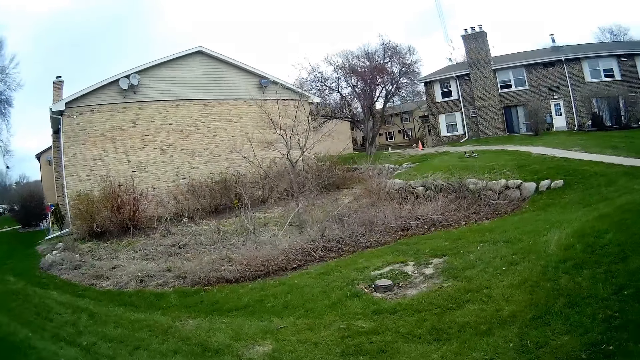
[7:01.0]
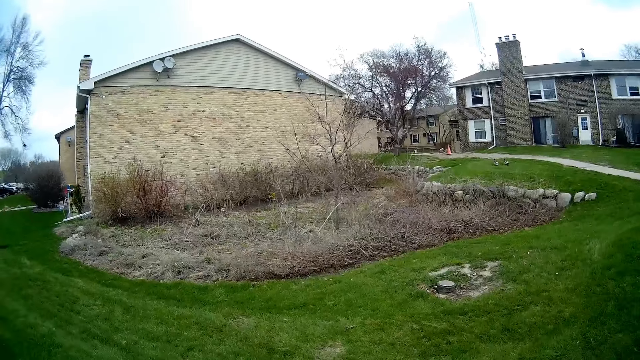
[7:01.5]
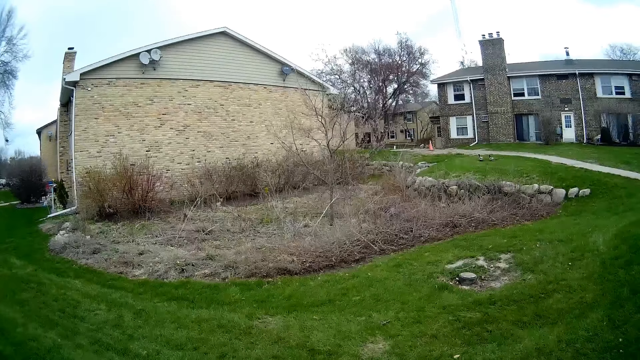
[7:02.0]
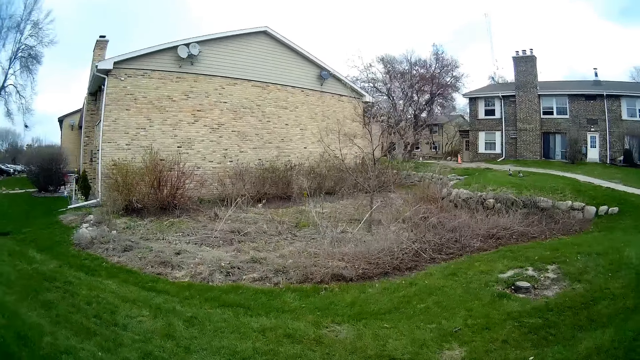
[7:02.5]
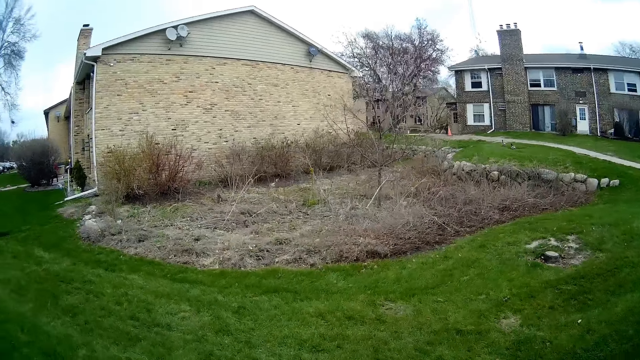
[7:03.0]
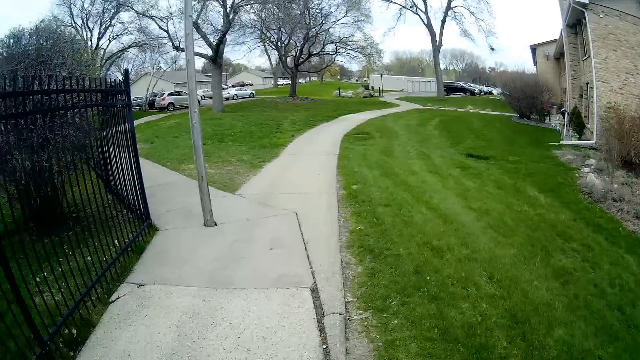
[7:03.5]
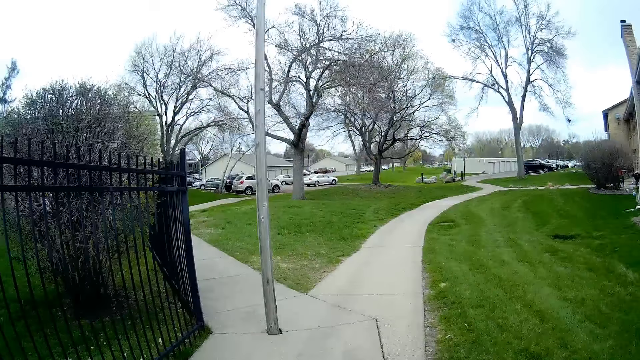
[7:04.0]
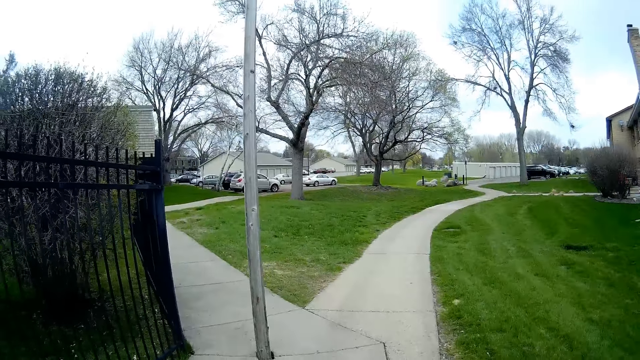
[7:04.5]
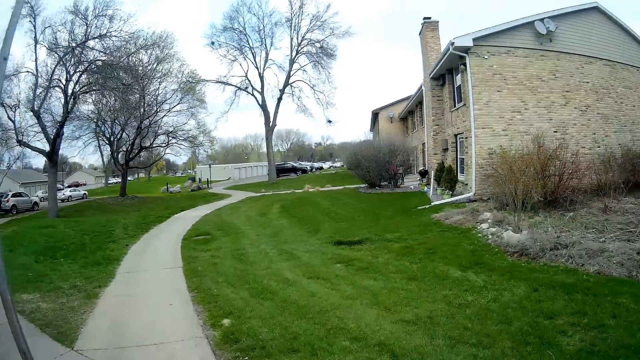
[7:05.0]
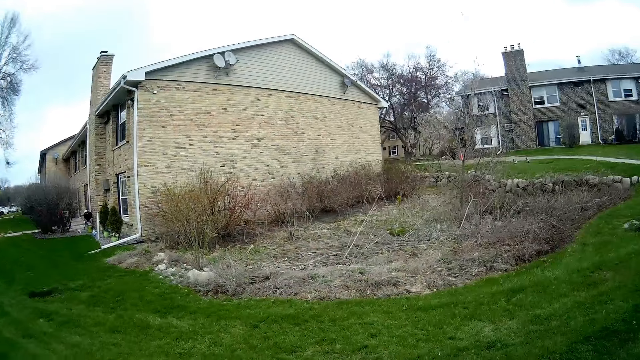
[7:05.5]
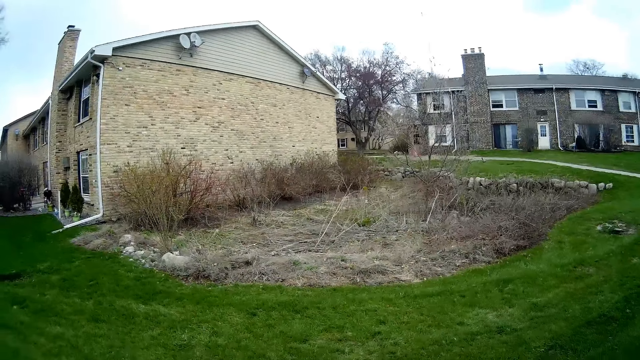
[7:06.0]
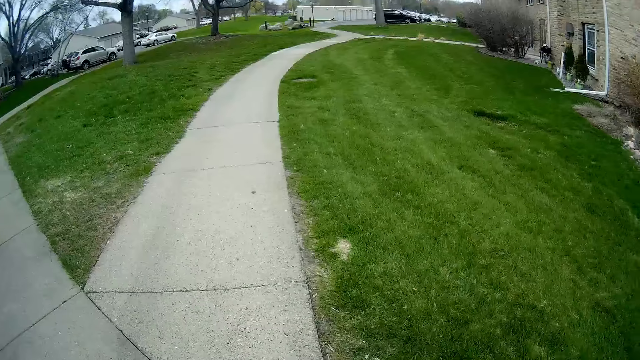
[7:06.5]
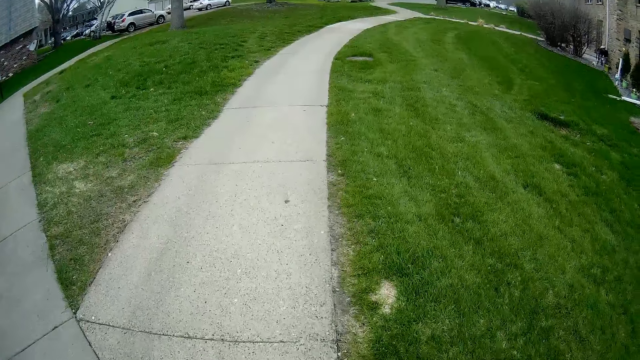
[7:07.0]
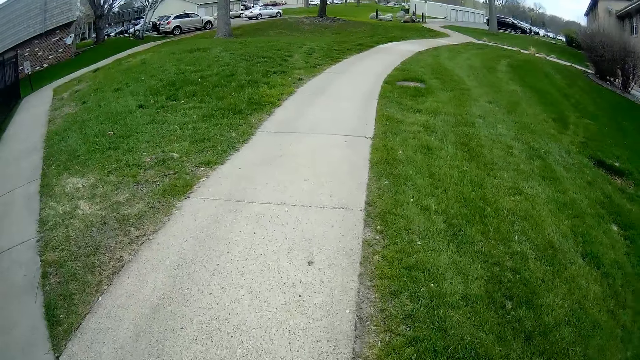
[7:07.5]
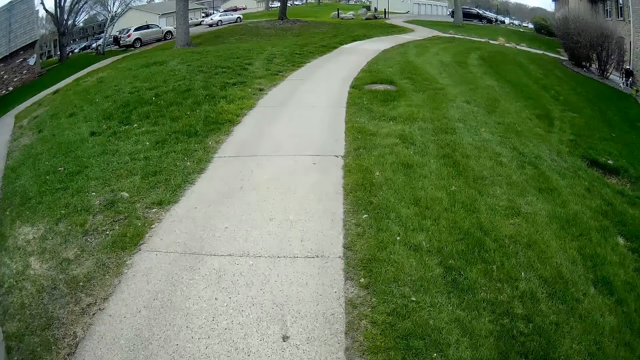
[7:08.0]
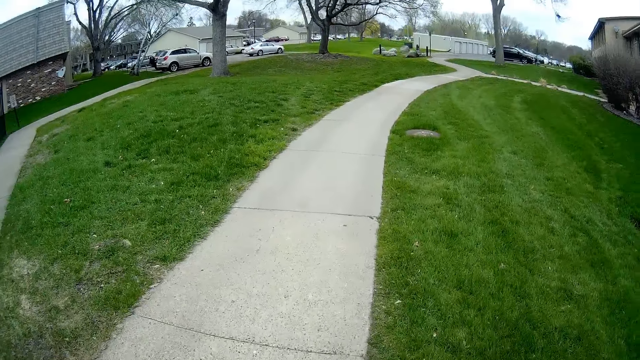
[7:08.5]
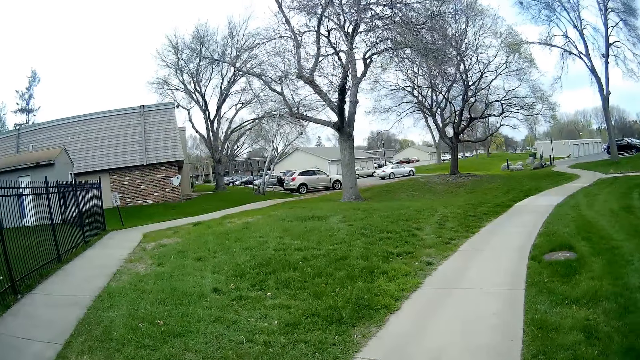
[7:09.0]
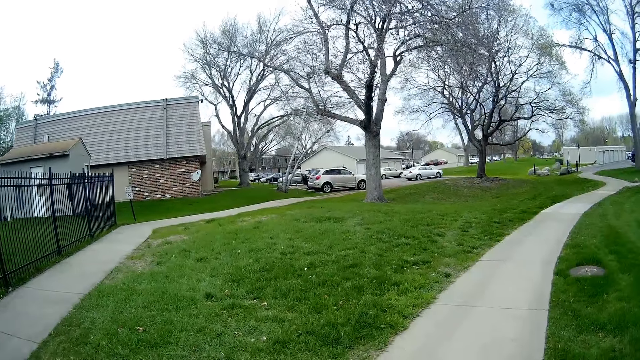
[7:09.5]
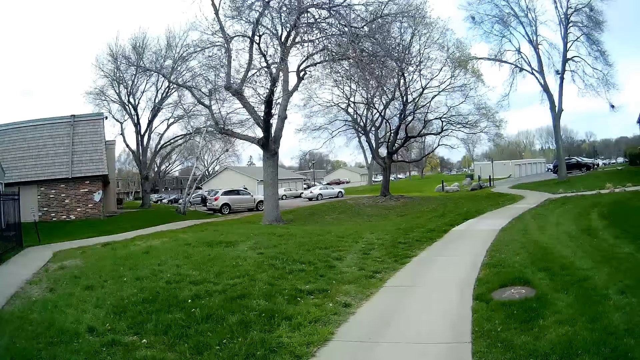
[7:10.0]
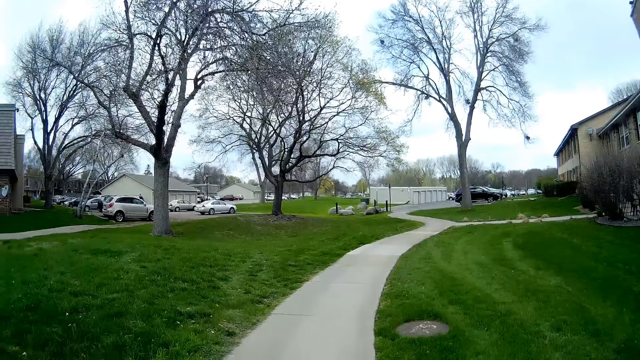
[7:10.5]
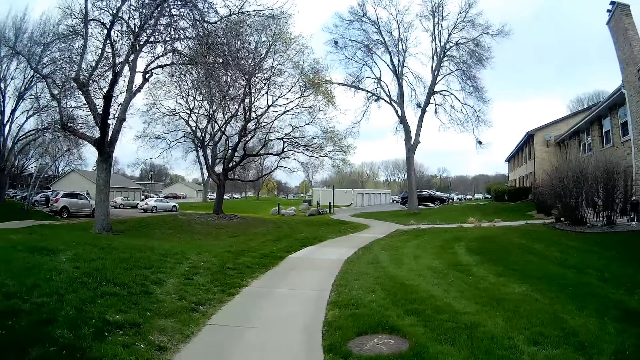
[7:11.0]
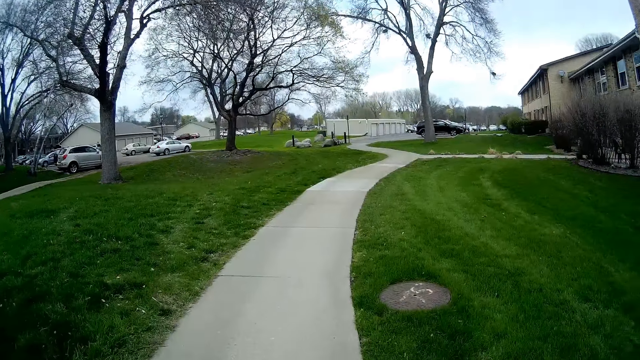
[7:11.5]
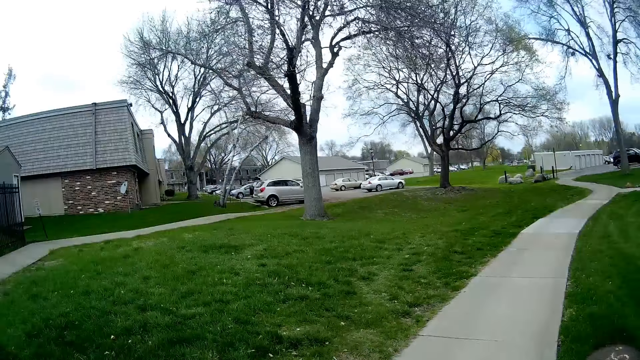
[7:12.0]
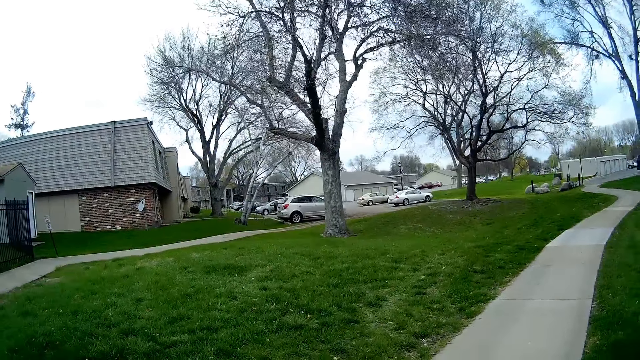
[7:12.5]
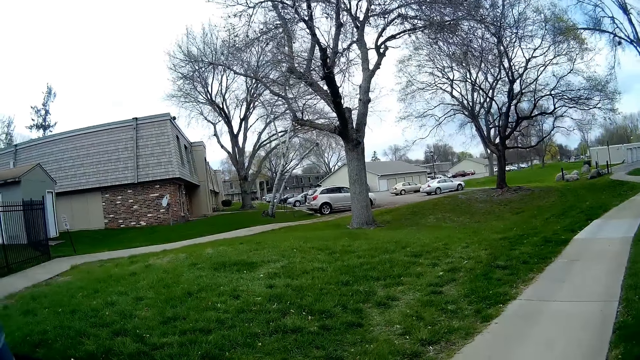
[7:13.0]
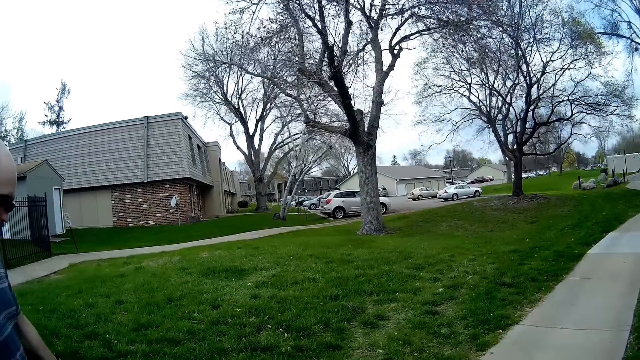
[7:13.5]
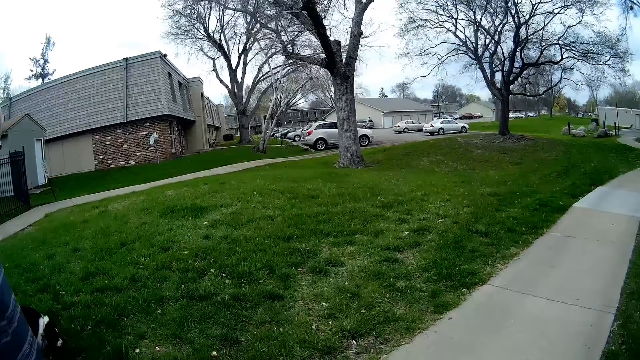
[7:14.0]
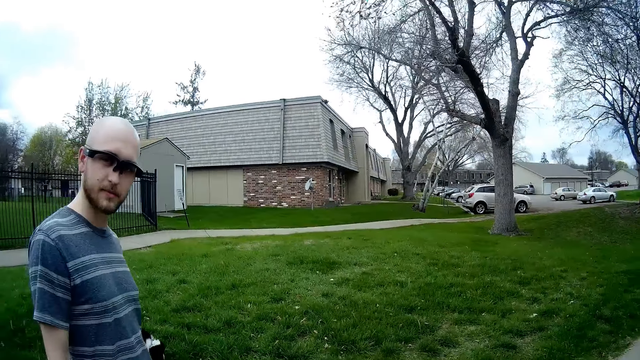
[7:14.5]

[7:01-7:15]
The camera wearer talks with a man.

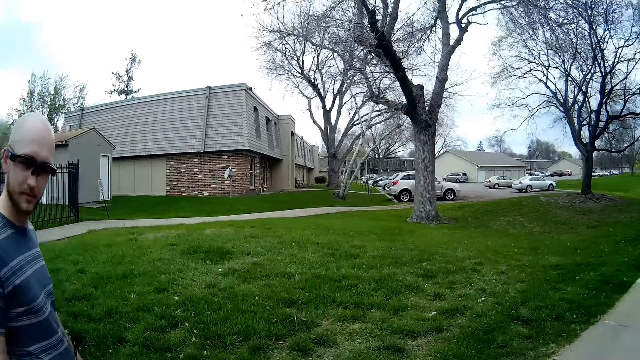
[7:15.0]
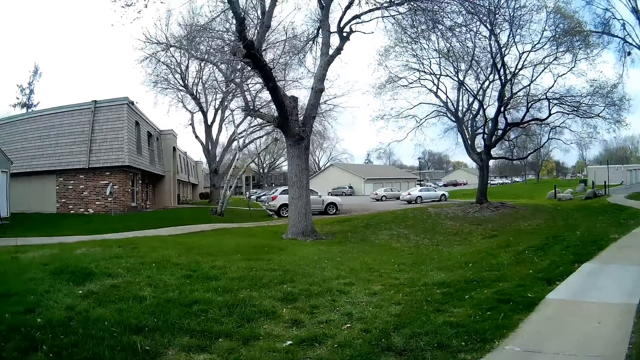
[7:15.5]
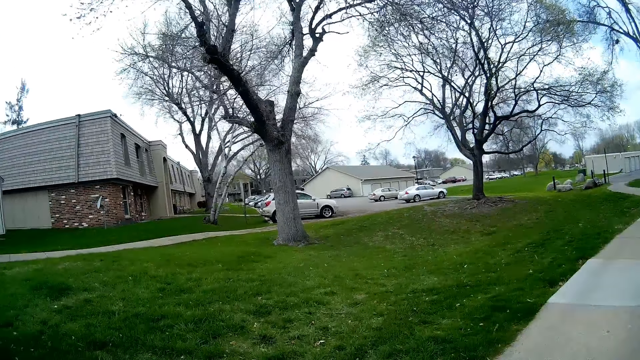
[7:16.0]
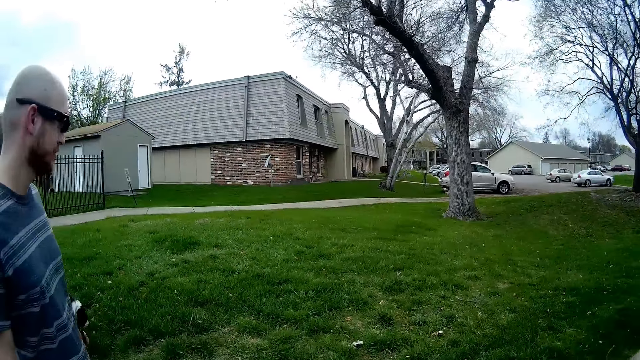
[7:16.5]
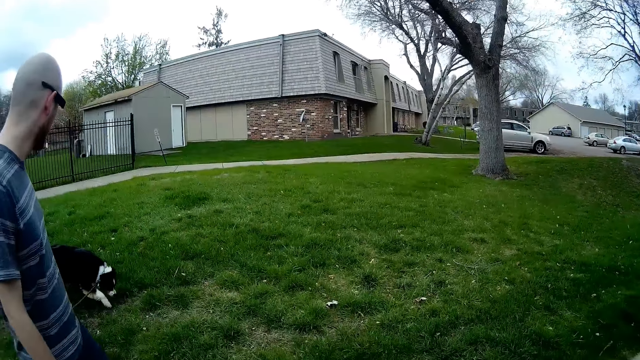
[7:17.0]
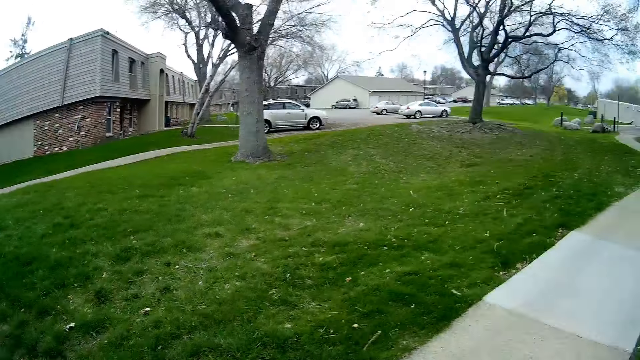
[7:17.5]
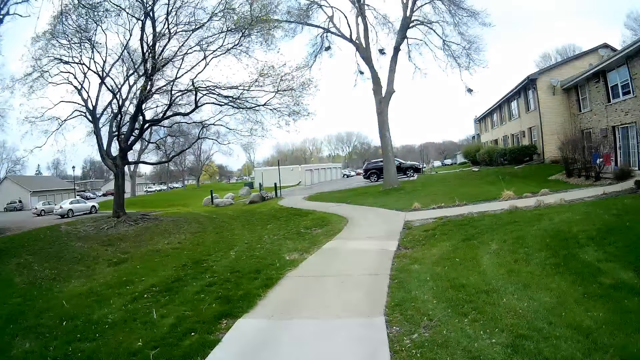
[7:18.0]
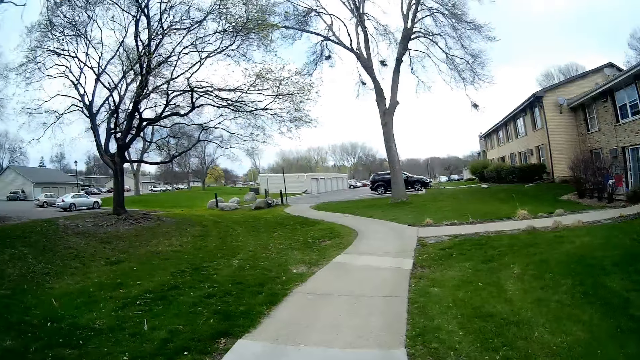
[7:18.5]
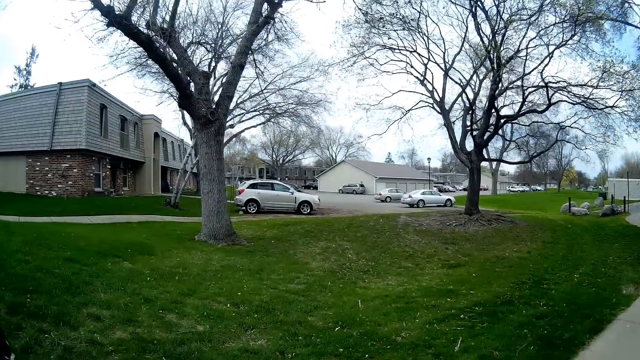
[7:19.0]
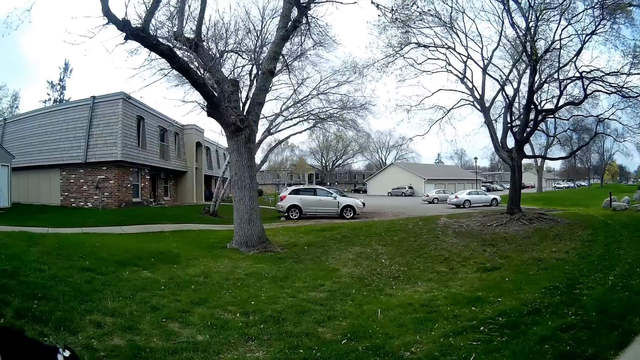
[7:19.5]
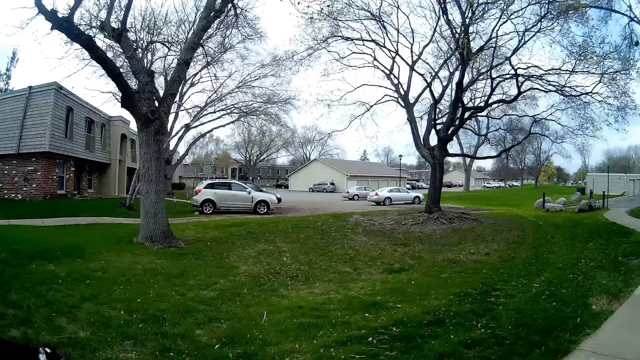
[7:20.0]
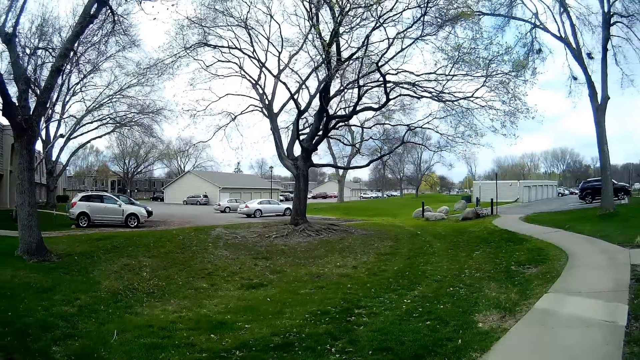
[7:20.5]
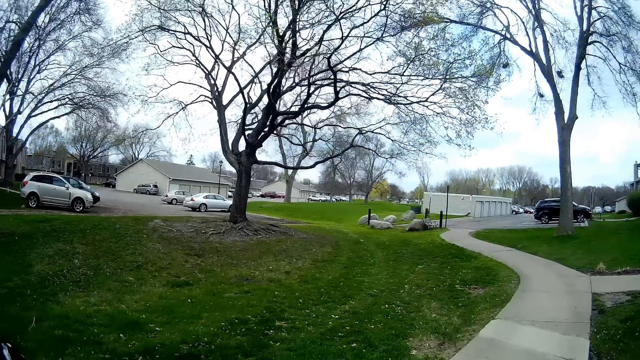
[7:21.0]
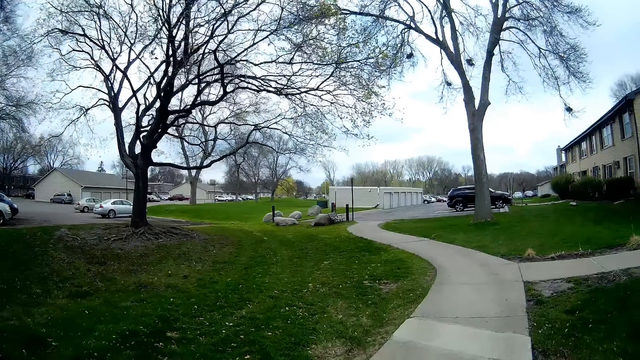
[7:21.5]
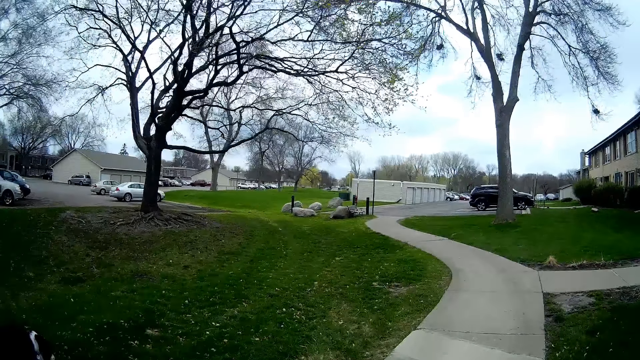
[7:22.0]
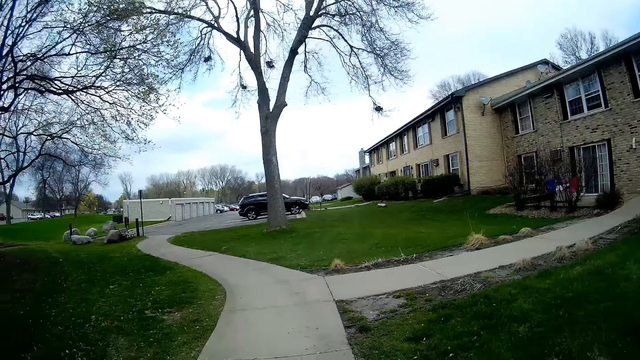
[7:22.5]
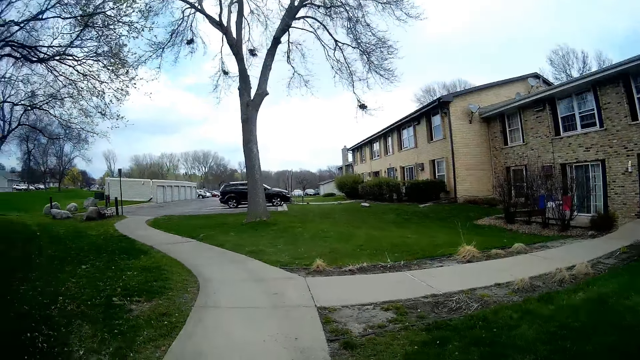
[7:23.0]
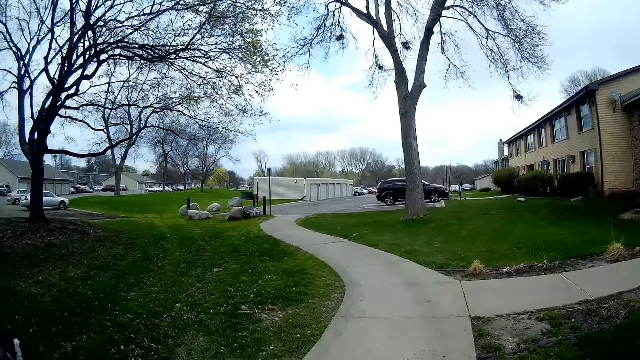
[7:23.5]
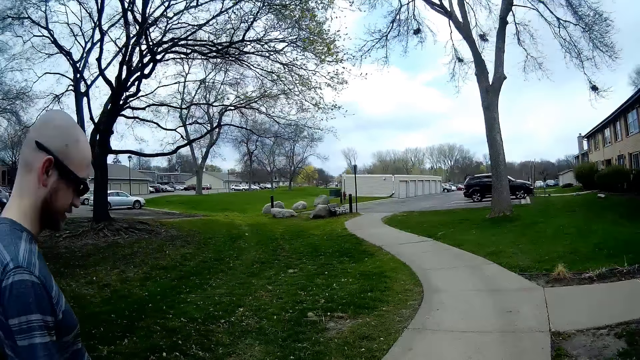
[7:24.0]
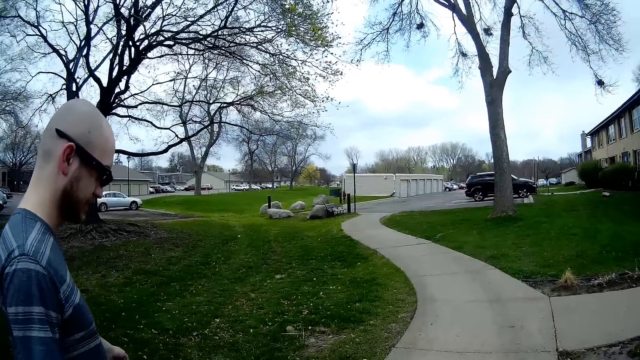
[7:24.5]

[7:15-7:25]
The camera wearer walks around. A man walks around. The camera wearer talks with the man.
